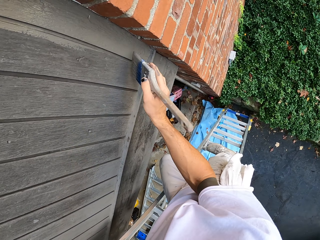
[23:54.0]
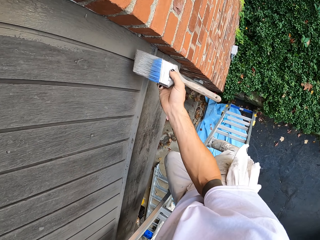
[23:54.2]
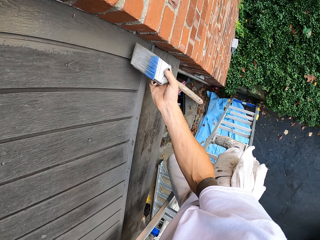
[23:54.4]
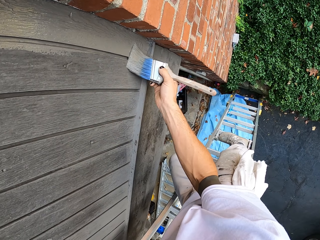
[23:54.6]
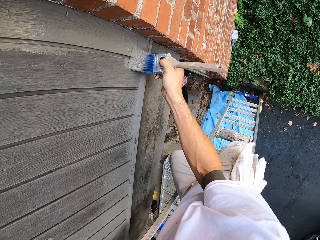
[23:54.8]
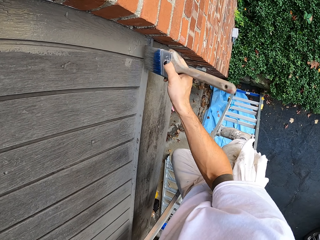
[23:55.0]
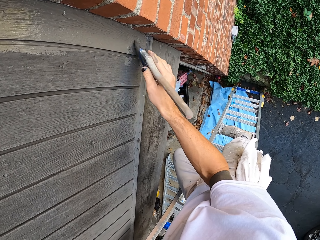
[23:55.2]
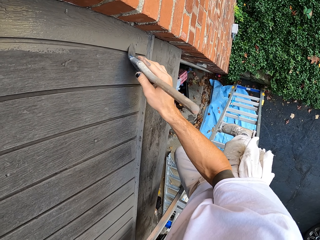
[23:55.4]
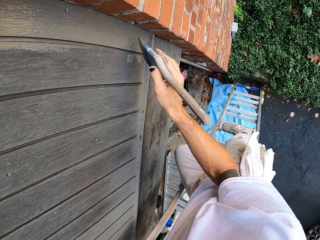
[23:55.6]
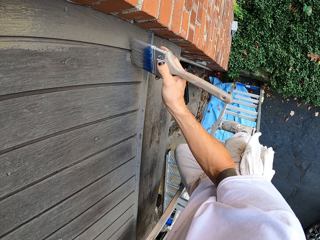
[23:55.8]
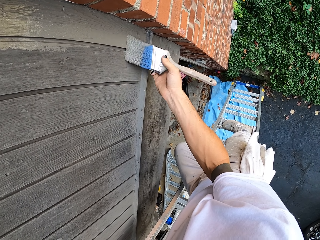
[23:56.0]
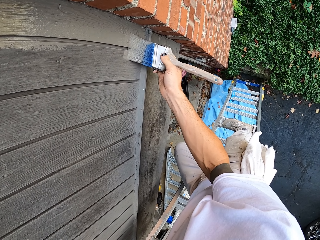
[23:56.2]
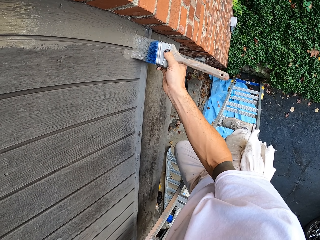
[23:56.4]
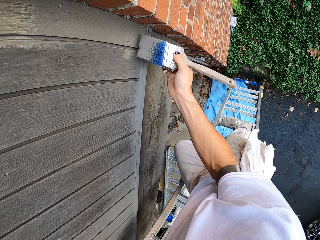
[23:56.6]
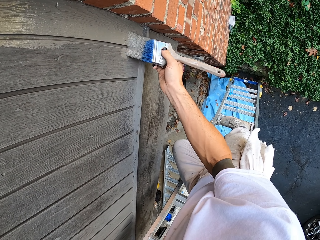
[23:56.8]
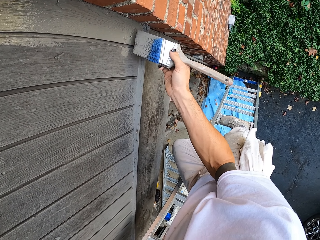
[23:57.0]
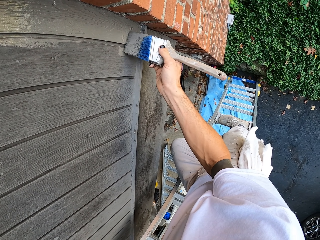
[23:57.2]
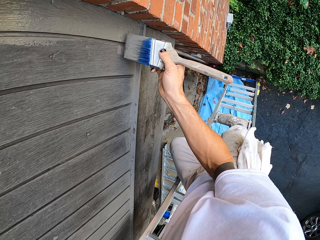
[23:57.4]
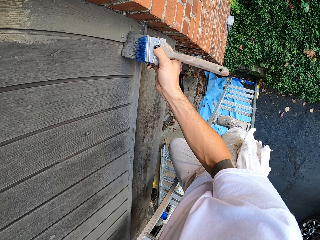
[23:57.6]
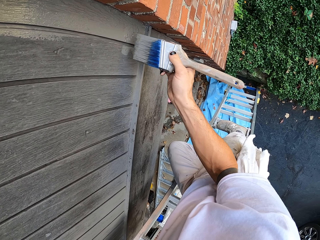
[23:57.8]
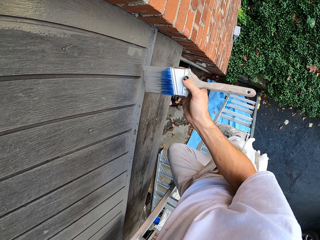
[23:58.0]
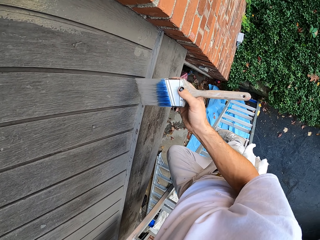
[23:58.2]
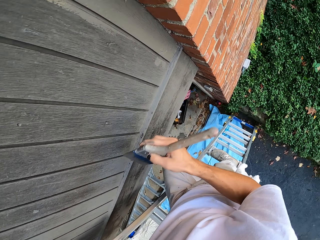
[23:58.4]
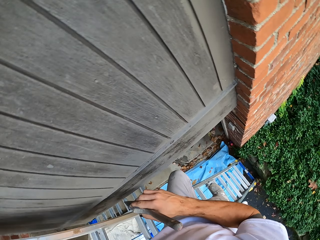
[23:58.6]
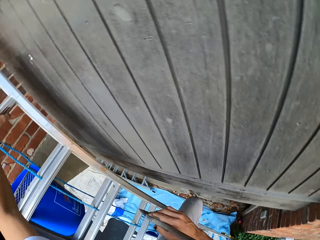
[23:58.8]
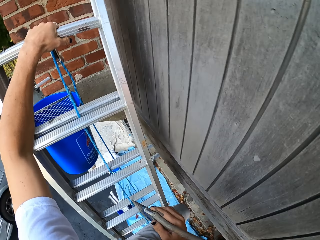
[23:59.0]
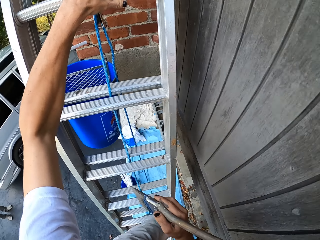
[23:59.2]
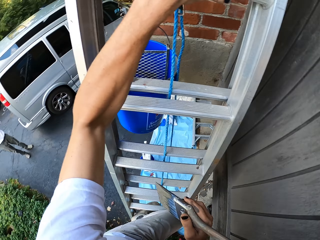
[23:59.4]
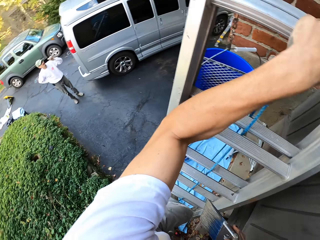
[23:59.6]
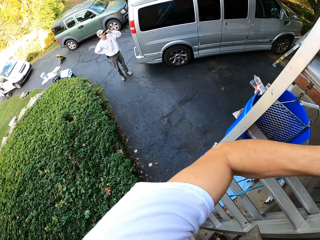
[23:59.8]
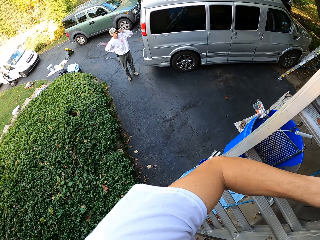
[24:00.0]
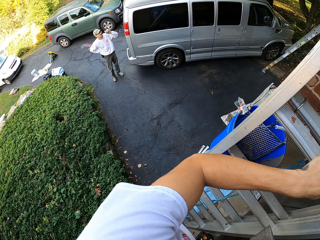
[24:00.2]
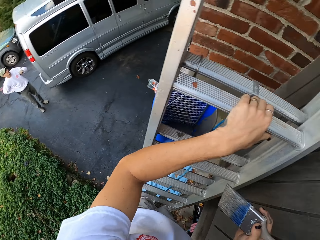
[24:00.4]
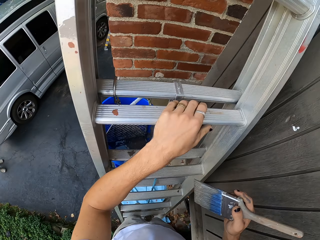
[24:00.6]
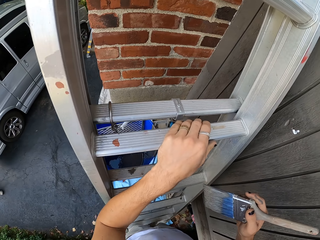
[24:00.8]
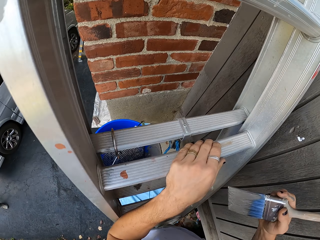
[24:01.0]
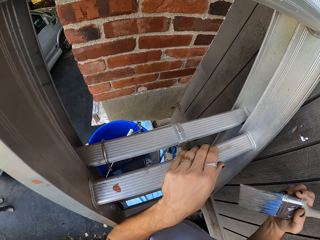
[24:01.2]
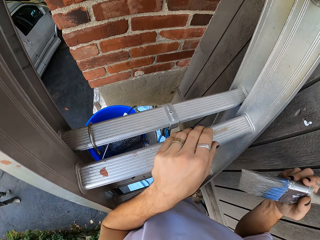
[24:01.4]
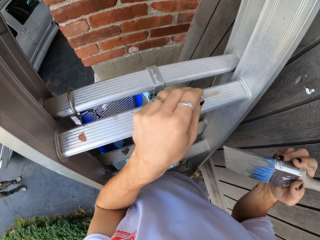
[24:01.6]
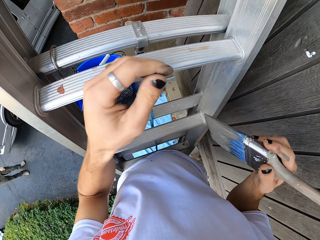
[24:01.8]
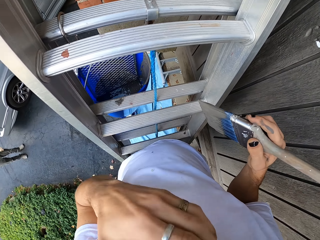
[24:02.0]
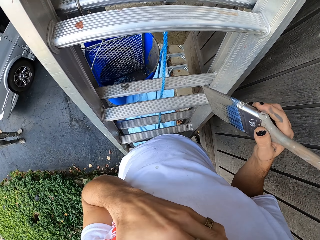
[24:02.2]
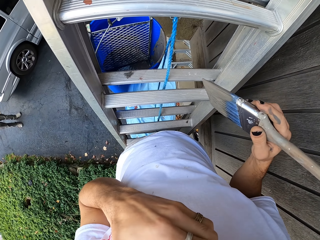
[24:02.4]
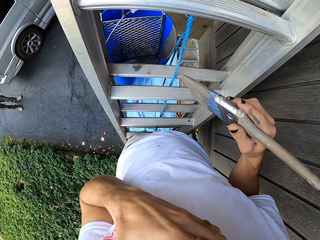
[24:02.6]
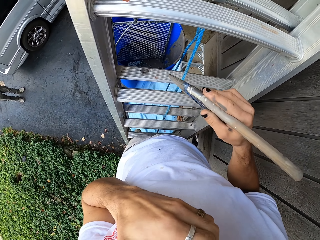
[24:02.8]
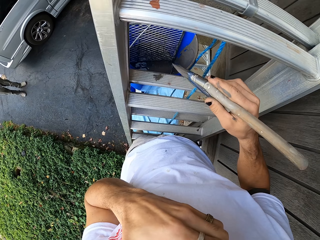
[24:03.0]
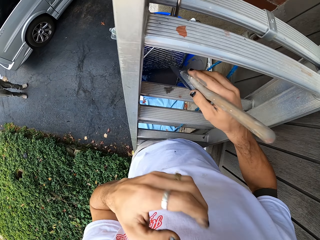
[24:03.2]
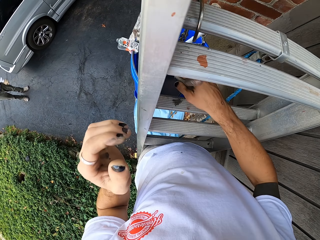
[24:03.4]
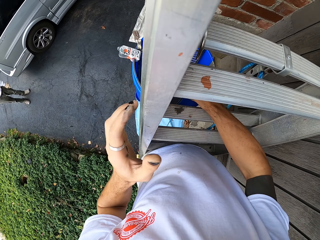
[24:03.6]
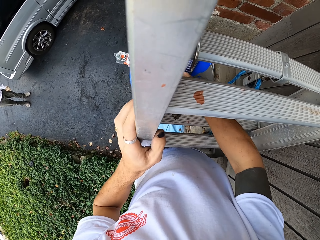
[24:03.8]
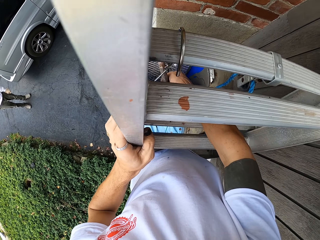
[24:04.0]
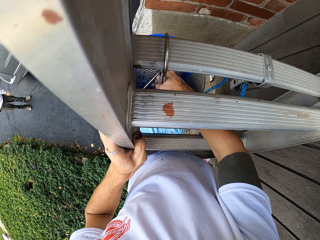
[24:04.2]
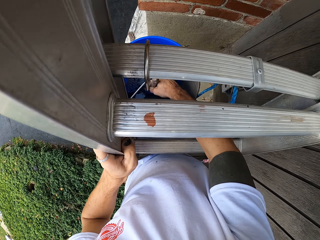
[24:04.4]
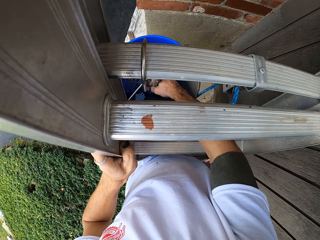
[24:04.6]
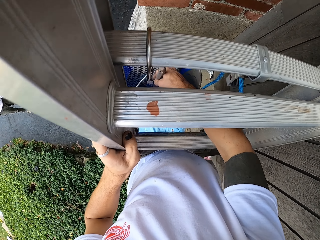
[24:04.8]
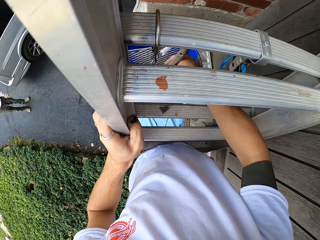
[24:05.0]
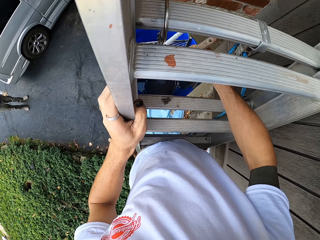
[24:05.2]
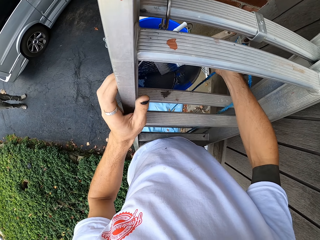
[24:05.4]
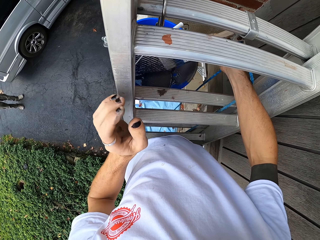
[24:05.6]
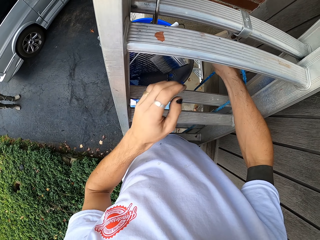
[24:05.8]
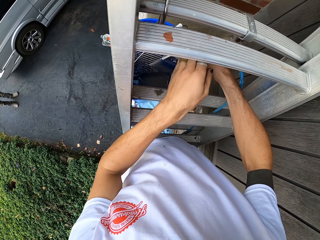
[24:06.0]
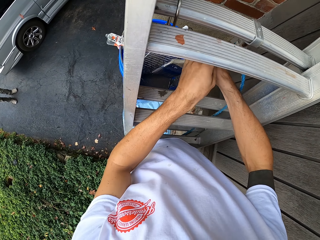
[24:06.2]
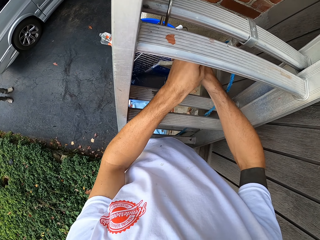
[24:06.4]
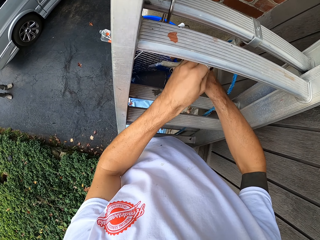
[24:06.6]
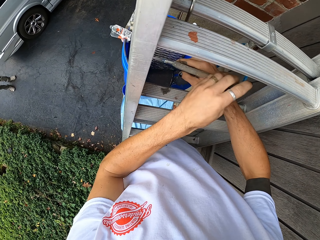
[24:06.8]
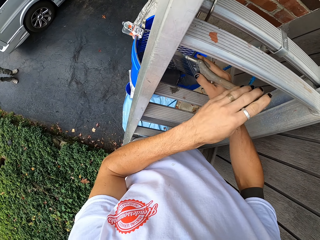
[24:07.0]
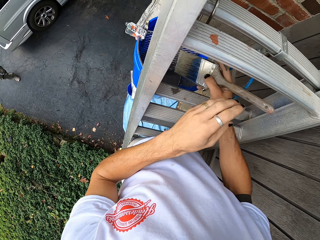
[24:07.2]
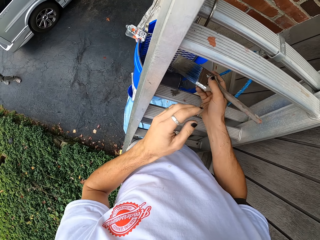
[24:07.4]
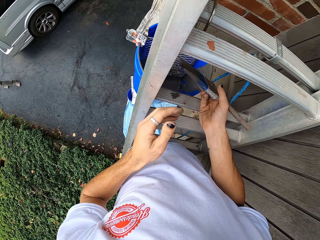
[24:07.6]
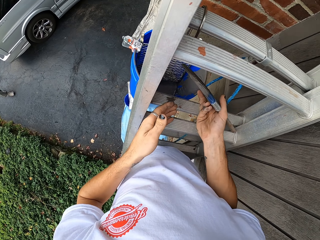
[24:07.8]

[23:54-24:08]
The camera wearer paints the wooden window or wall with a paint brush. He turns around. He stands on the ladder. He holds a ladder stand. He turns around. He holds the ladder stand. He dips the paint in the paint bucket with the paint brush. He holds the paint brush with his right hand.

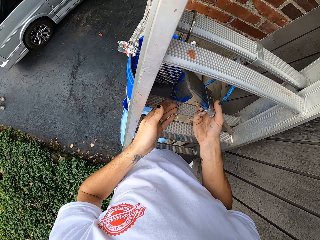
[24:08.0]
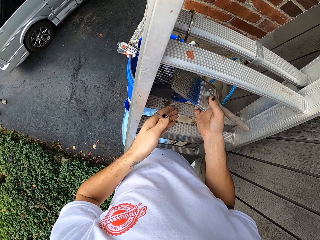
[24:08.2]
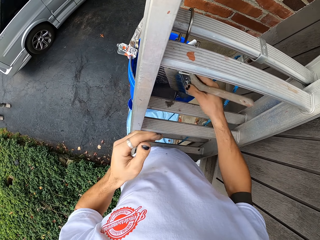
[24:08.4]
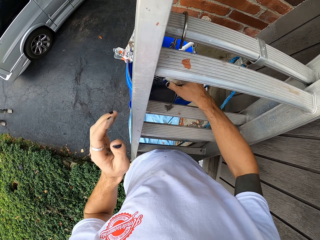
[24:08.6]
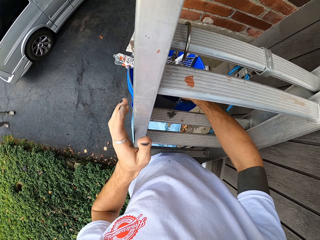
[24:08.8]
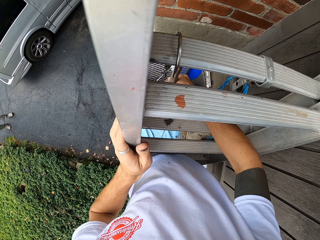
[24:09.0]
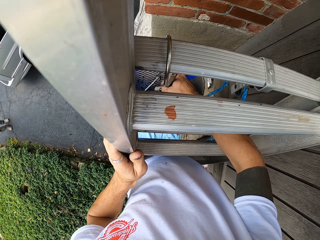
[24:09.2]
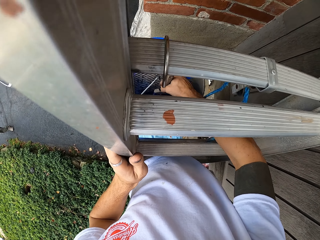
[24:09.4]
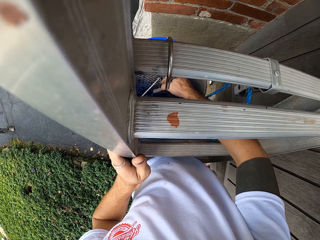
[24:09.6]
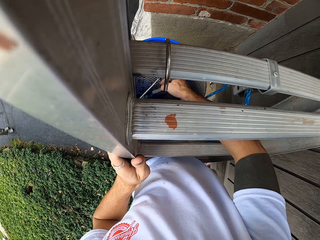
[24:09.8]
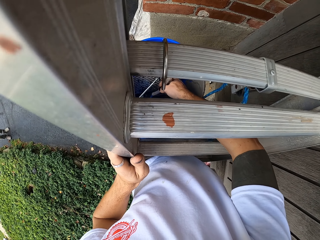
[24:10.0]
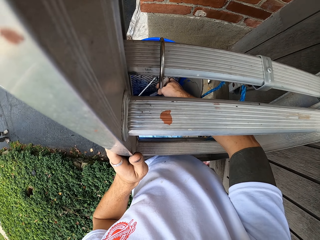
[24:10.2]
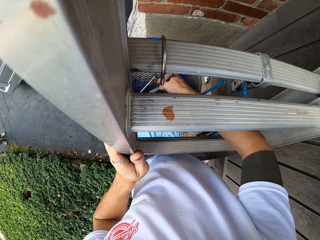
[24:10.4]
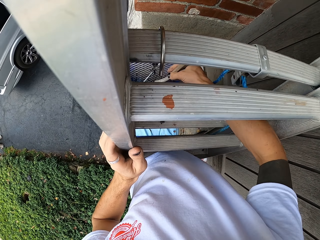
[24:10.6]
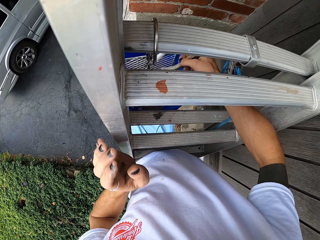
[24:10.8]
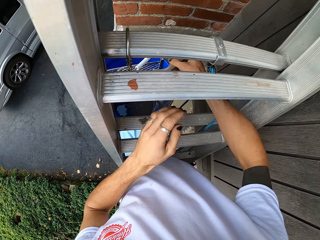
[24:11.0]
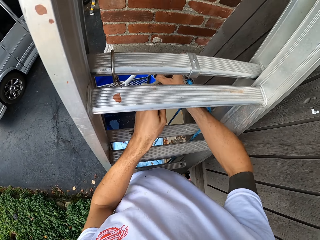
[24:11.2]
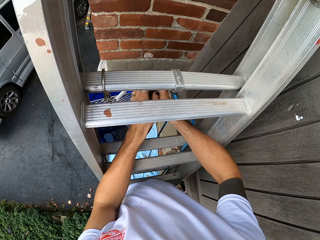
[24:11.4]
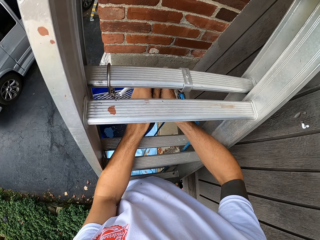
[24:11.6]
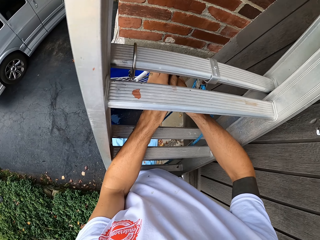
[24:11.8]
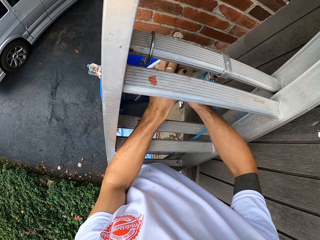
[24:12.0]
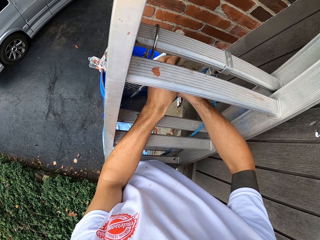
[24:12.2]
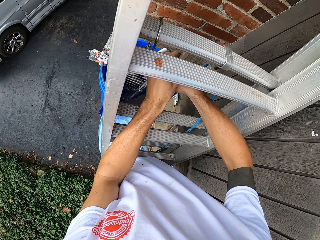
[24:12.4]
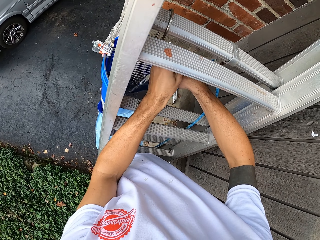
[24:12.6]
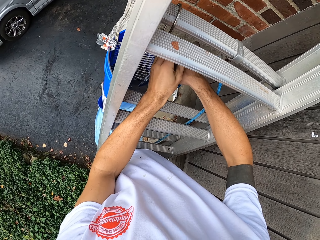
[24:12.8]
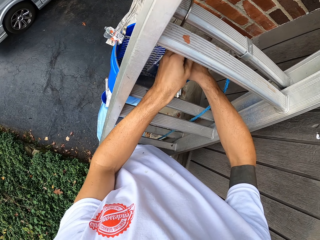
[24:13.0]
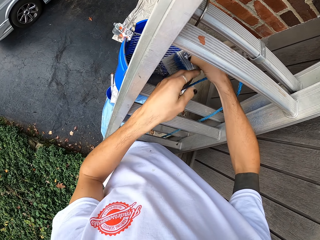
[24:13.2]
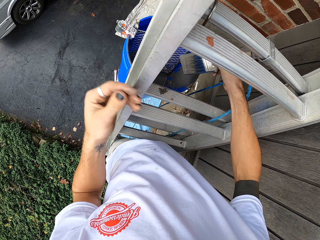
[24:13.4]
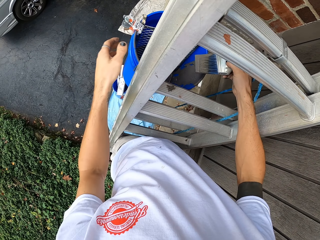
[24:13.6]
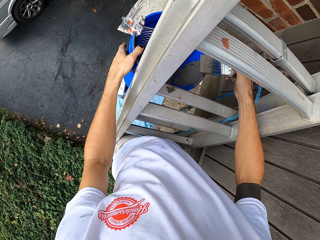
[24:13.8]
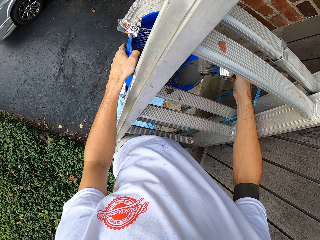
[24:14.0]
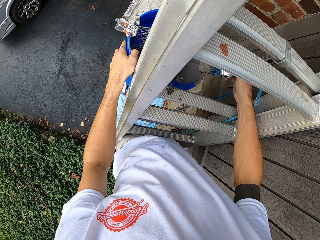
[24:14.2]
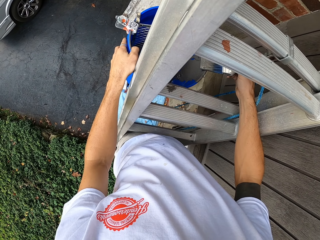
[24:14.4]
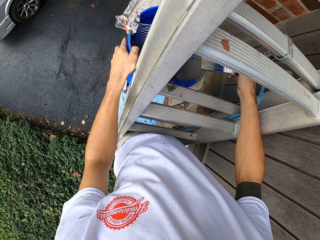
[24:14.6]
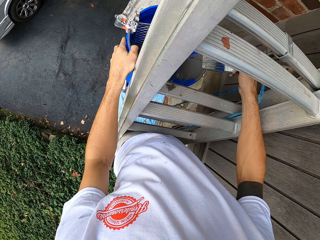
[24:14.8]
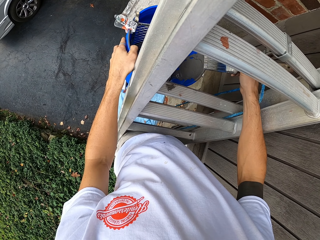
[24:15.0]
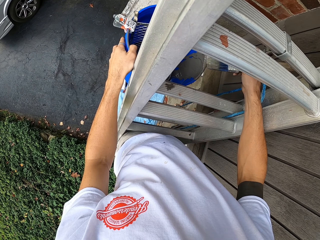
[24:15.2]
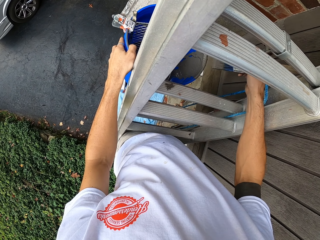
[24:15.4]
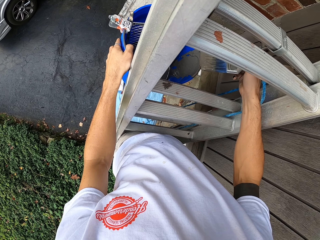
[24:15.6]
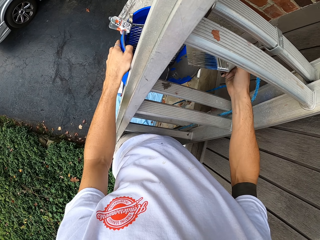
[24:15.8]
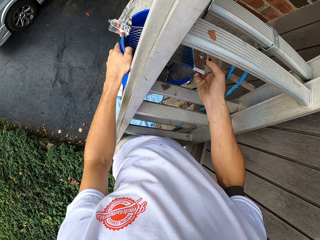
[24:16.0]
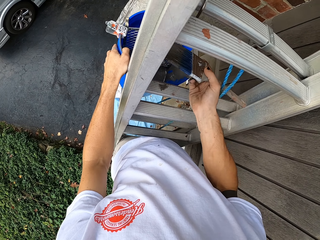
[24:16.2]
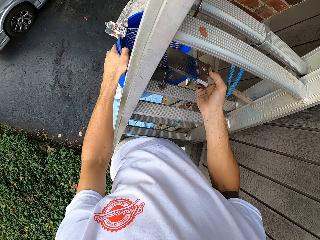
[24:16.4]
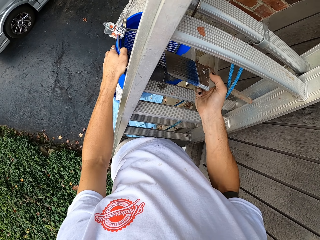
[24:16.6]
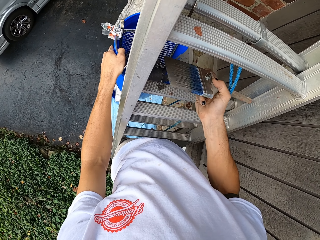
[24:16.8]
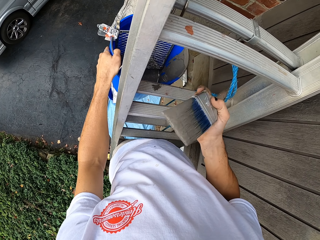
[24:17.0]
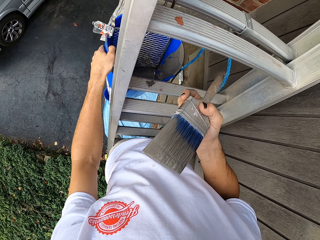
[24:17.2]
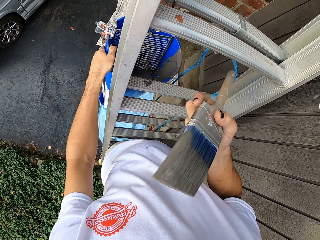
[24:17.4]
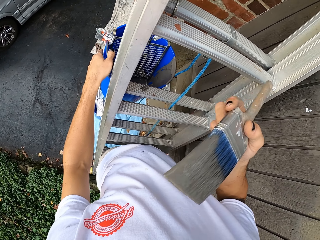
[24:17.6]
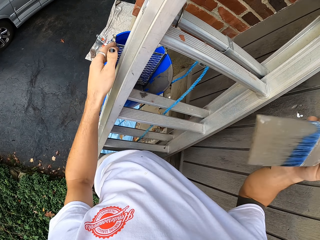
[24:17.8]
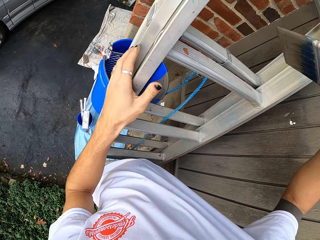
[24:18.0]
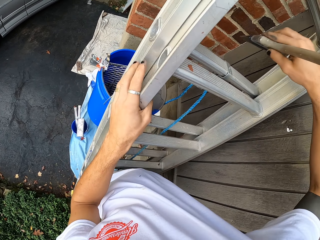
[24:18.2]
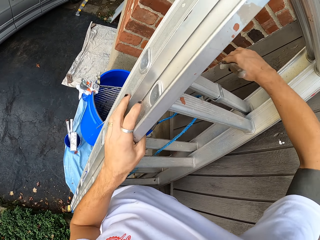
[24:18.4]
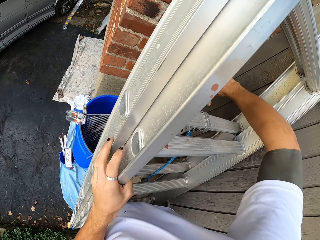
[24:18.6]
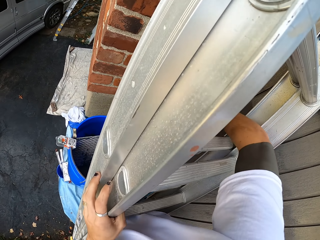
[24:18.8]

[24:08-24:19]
The camera wearer dips the paint in the paint bucket with a paint brush. He holds the paint brush with his both hands. He adjusts the paint brush. He holds the paint brush with his right hand. He holds a bucket. He holds the paint brush.
